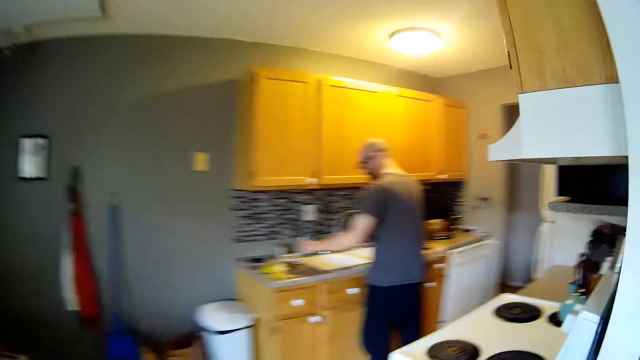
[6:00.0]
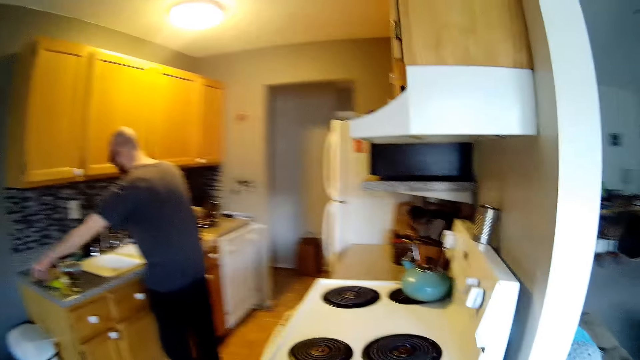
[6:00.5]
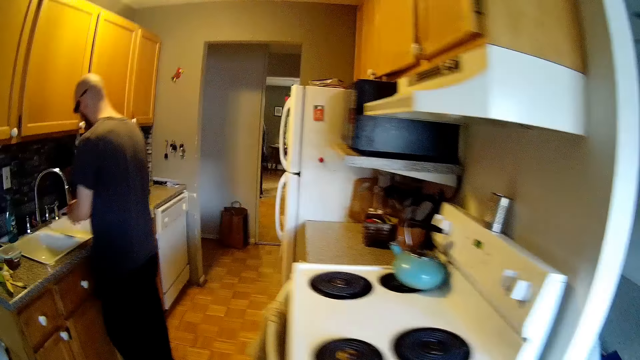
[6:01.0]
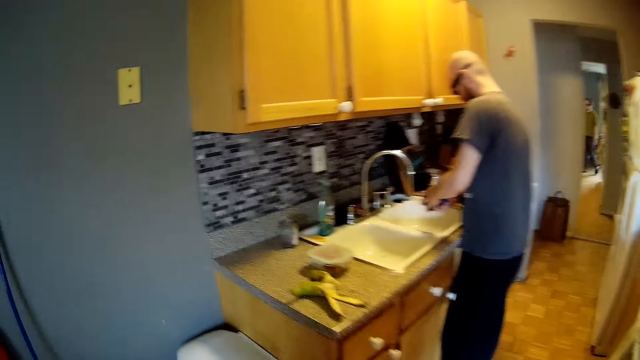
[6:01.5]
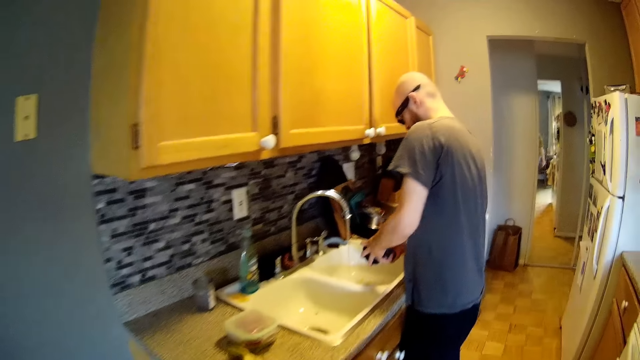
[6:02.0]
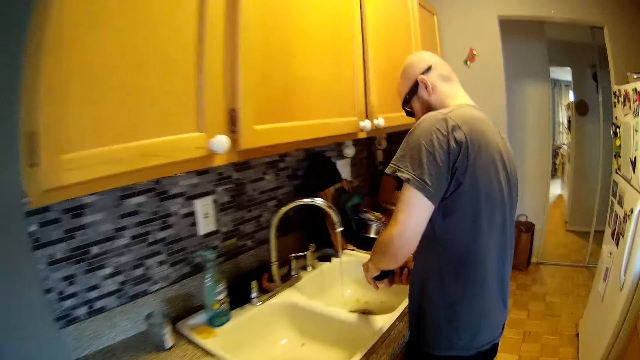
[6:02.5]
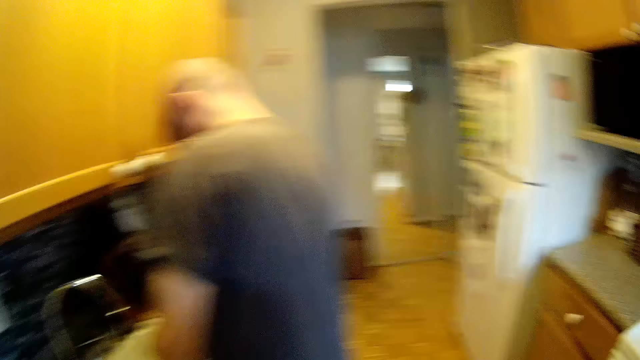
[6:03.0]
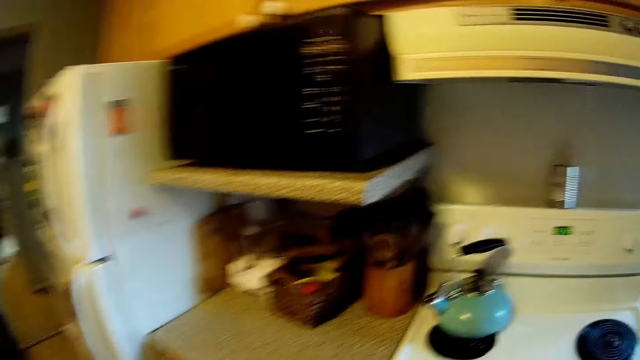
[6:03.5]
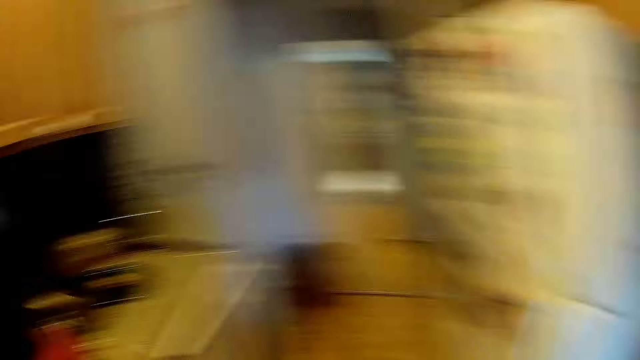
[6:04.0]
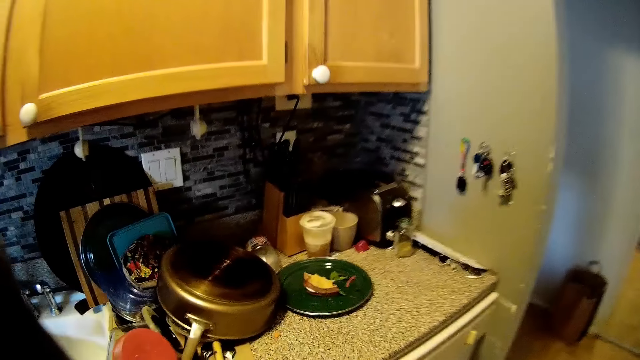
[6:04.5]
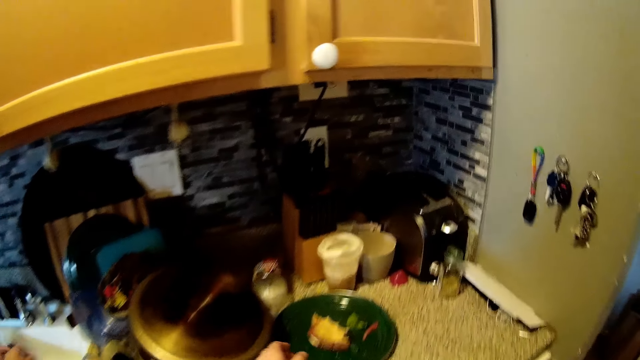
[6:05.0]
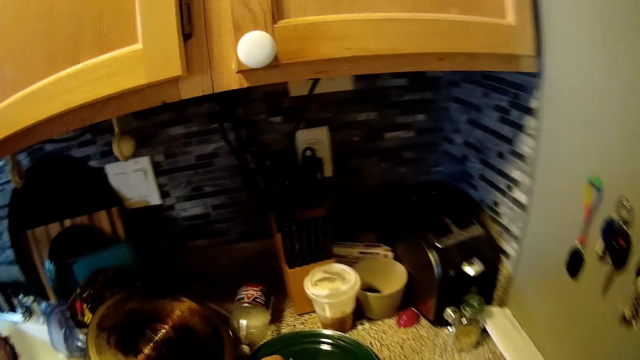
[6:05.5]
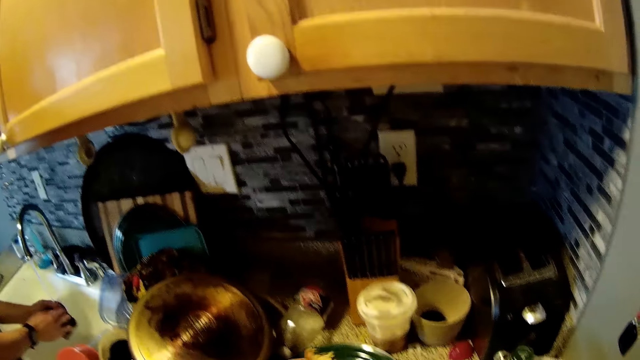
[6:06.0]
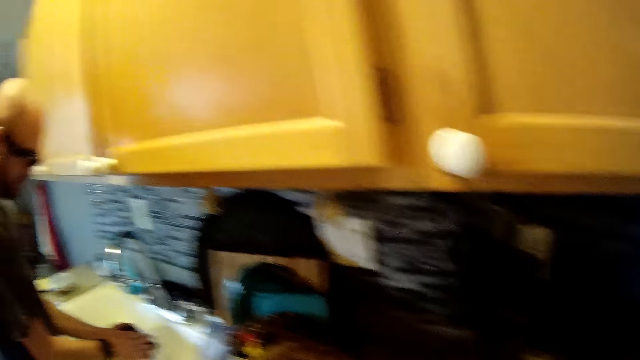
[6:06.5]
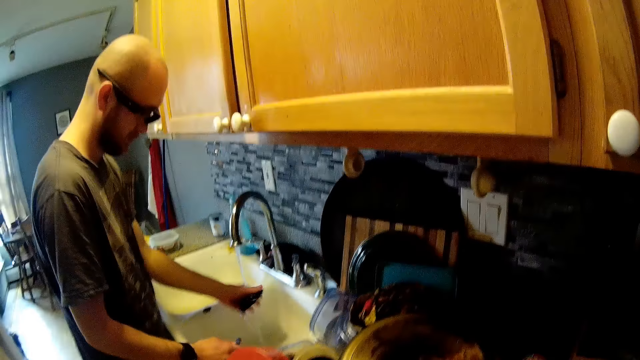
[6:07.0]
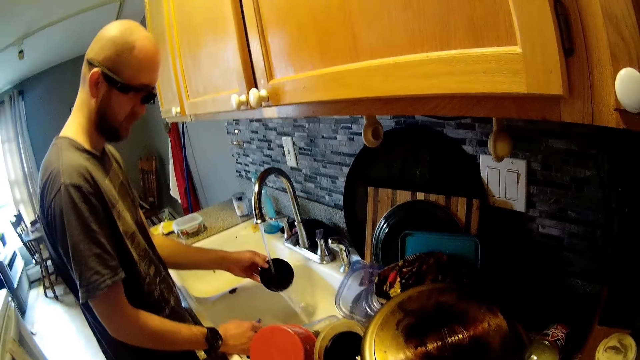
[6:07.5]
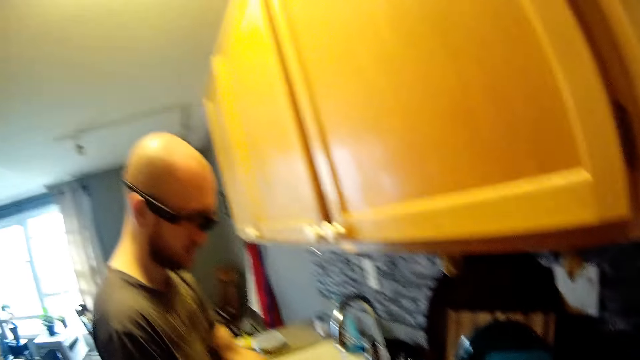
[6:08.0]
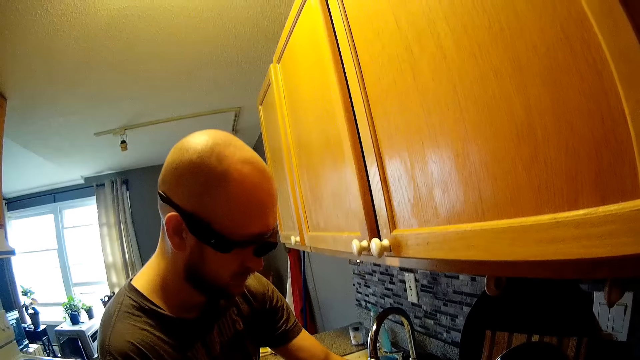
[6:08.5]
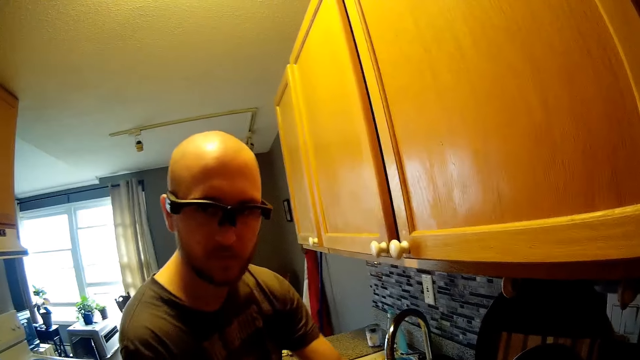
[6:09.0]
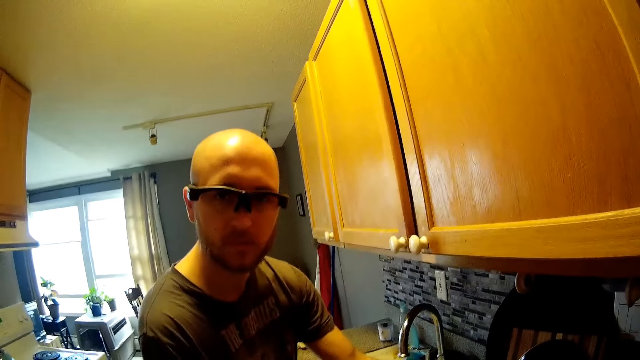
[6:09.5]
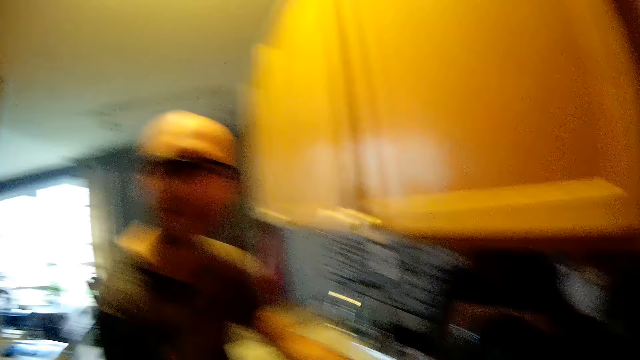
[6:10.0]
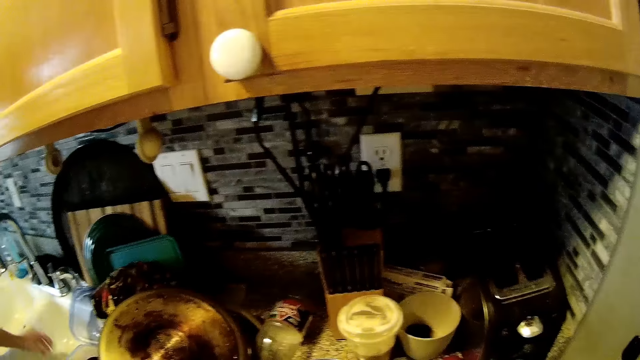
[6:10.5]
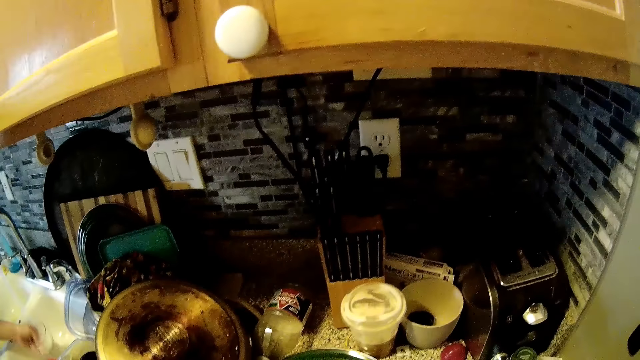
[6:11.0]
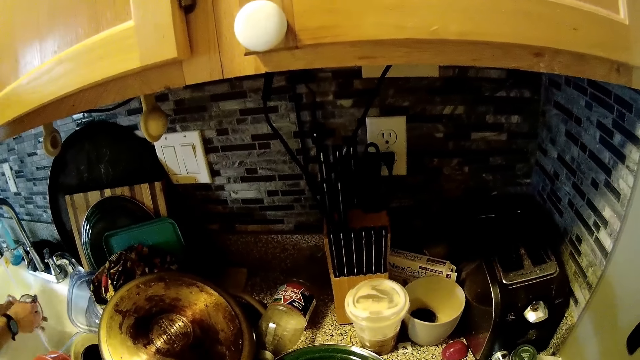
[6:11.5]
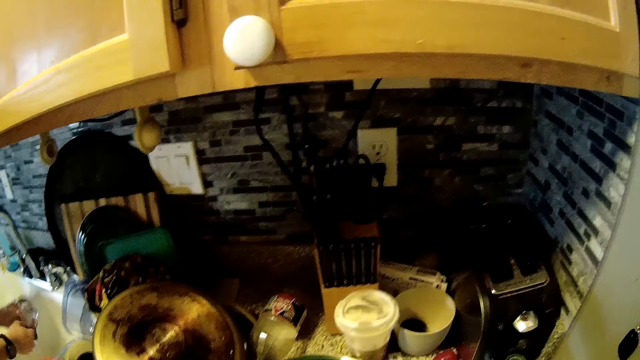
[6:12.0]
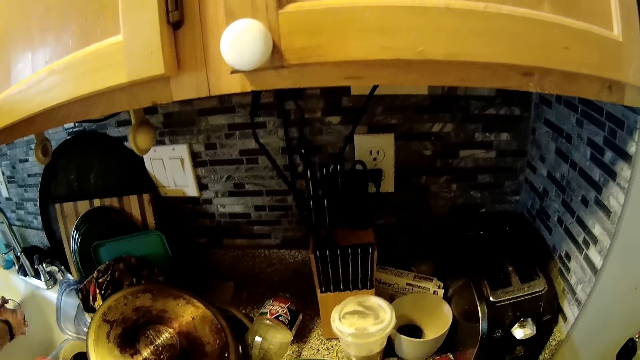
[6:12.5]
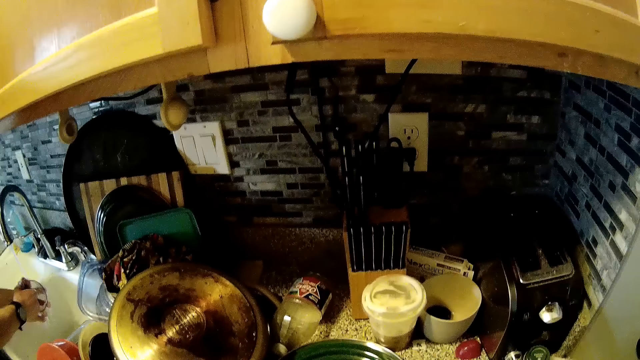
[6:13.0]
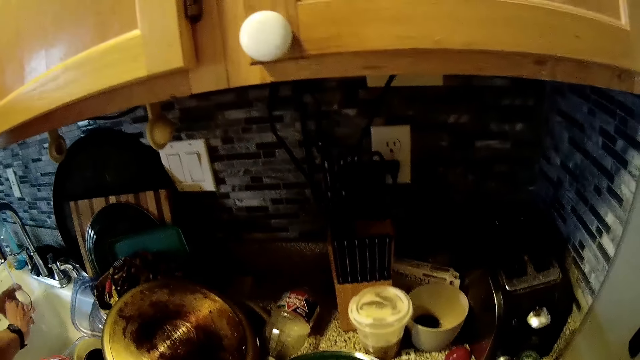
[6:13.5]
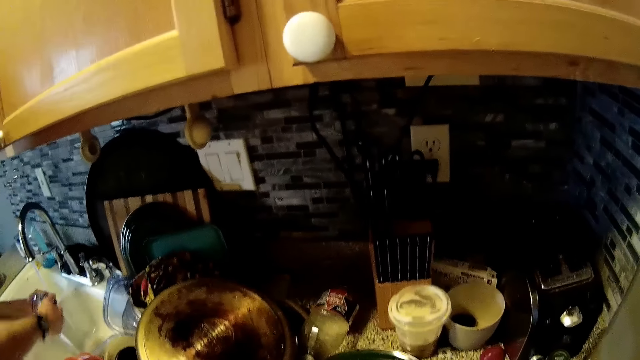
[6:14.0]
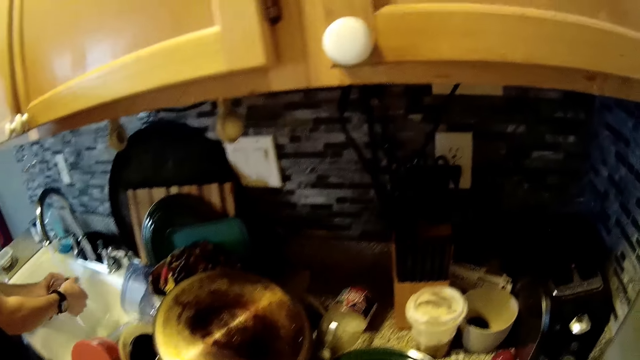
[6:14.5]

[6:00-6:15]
The man picks up a container from the cabinet top with his left hand. The man opens the container in his hands. The man washes a cover in his left hand with a sponge in his right hand. The camera wearer picks up a sandwich from a plate with her left hand. The man rinses the cover in his left hand with running water from the tap of a sink. The camera wearer talks to the man. The man washes a glass in his left hand with the sponge in his right hand. The camera wearer looks around.

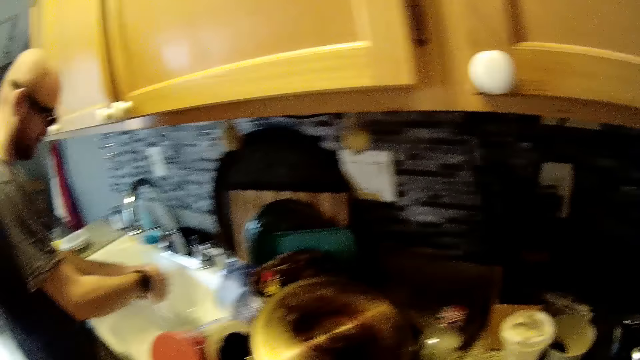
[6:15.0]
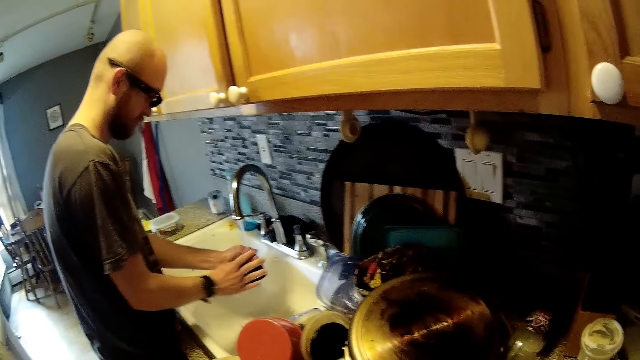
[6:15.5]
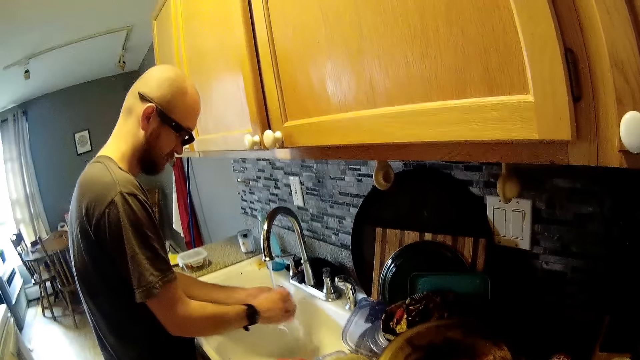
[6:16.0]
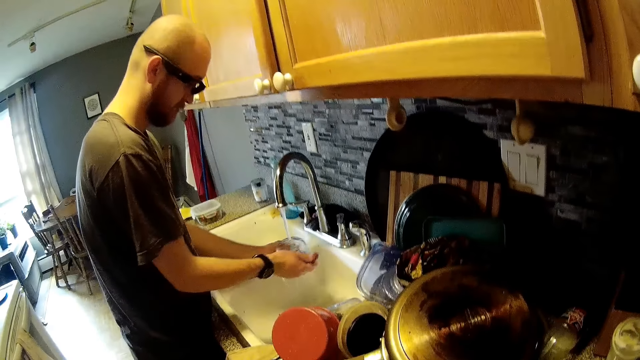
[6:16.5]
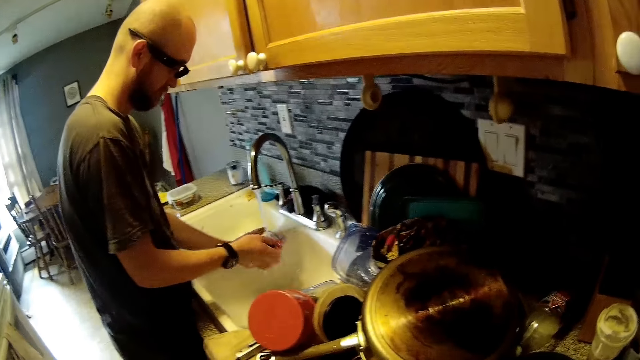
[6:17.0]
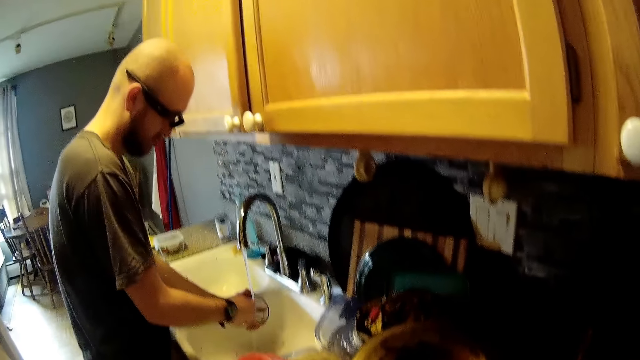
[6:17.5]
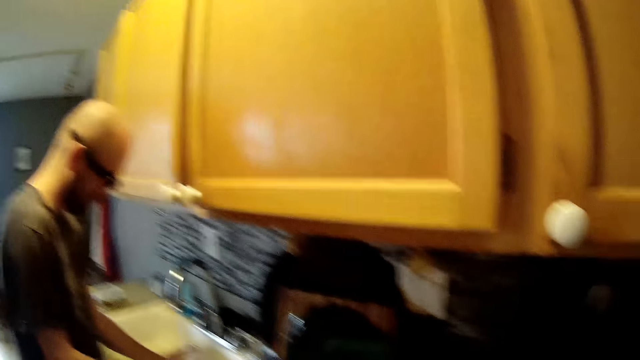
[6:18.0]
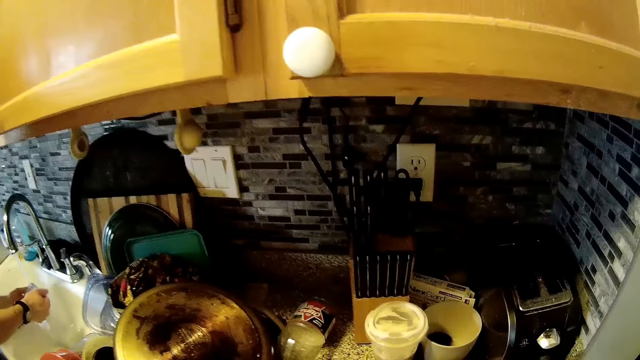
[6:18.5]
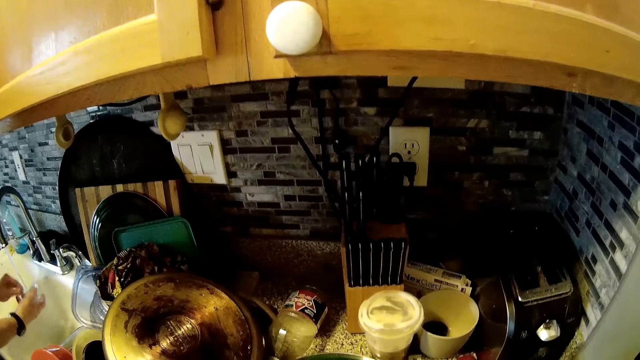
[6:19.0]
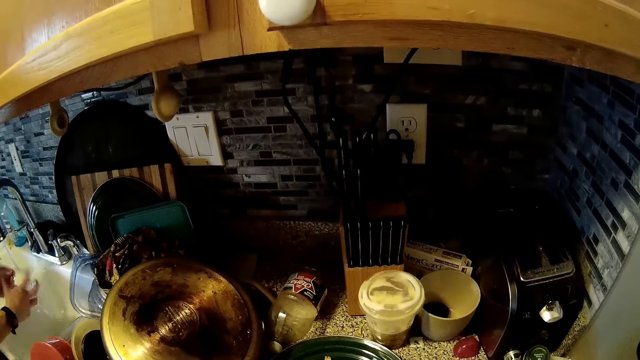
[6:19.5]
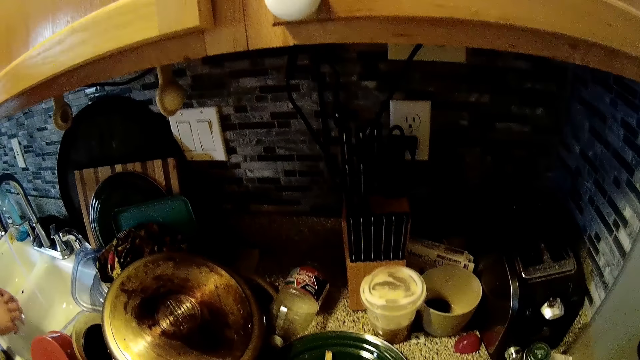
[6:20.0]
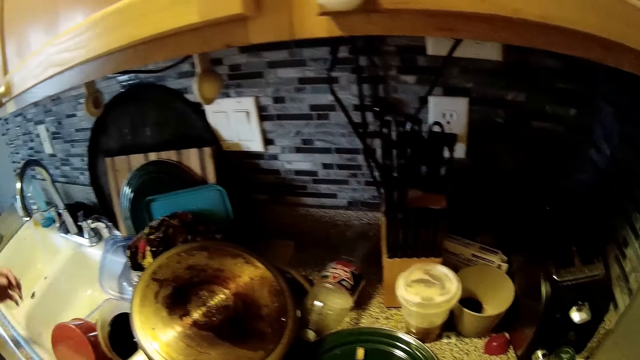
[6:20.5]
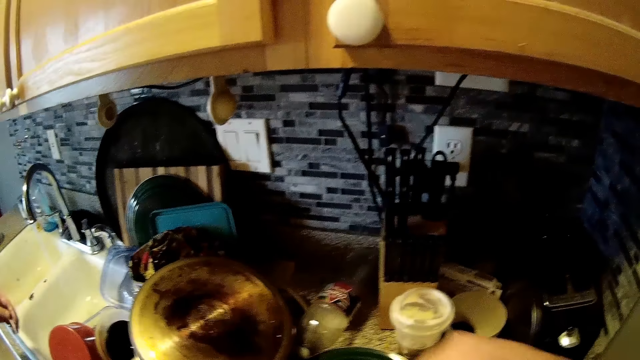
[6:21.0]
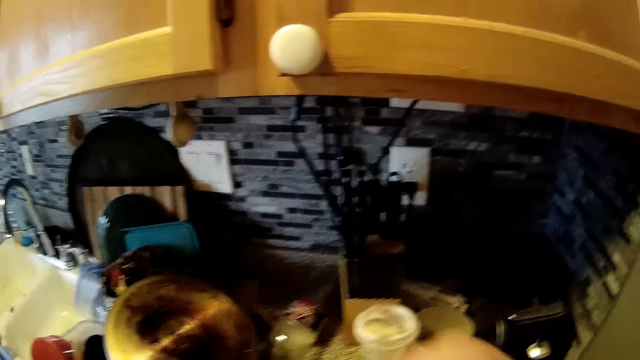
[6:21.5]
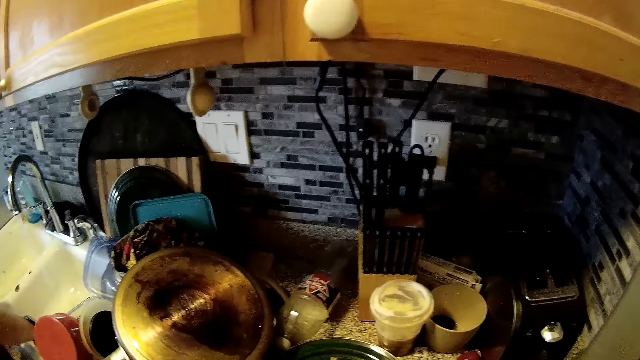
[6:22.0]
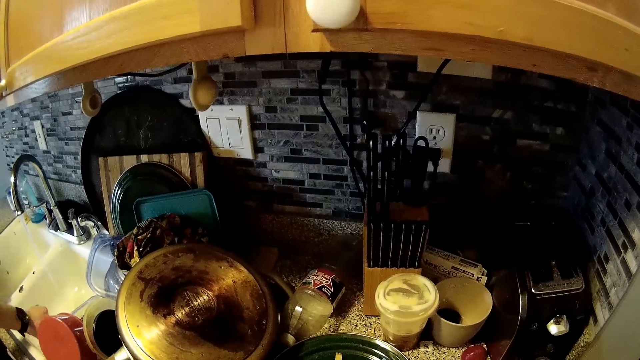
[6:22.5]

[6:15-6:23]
The man squeezes water out from the sponge in his right hand.
